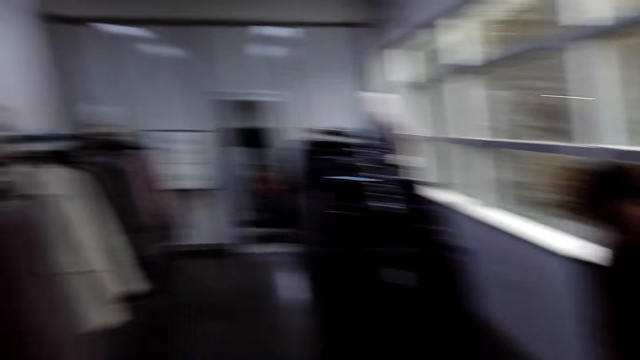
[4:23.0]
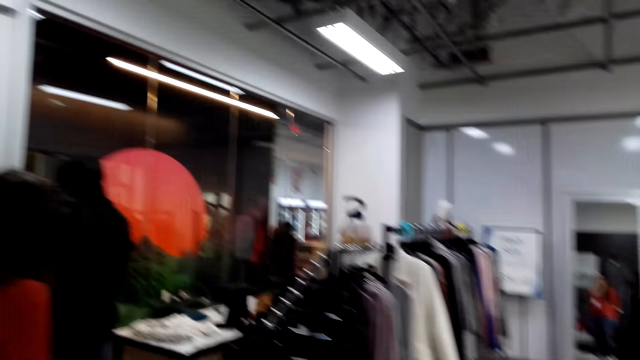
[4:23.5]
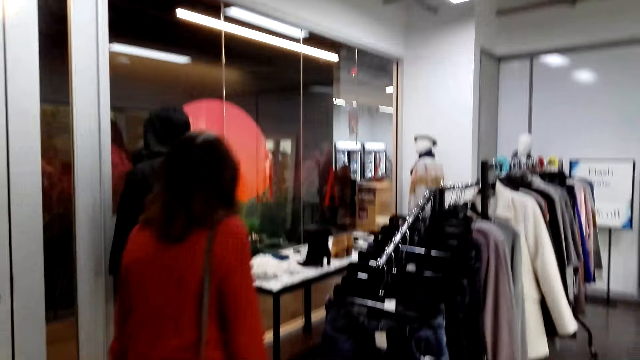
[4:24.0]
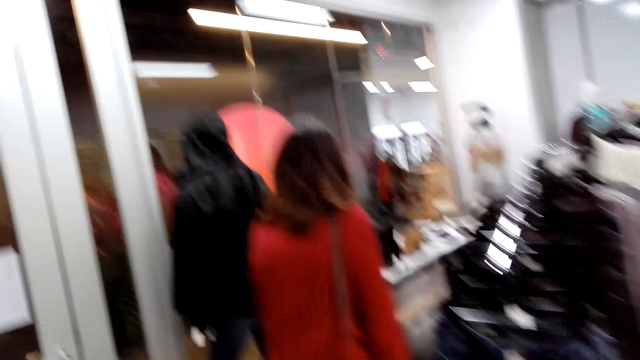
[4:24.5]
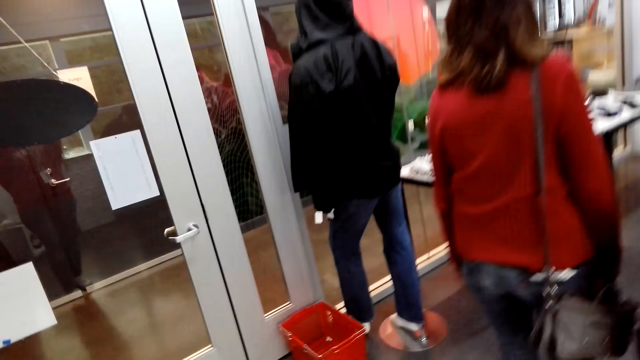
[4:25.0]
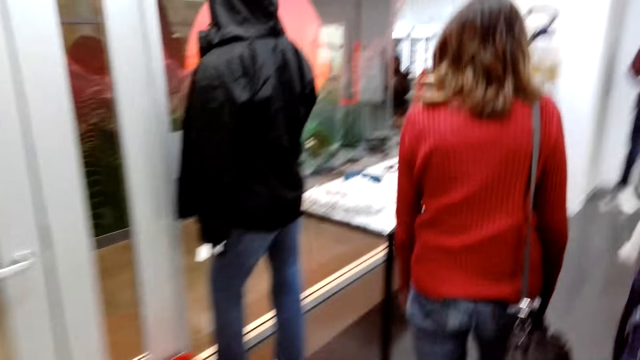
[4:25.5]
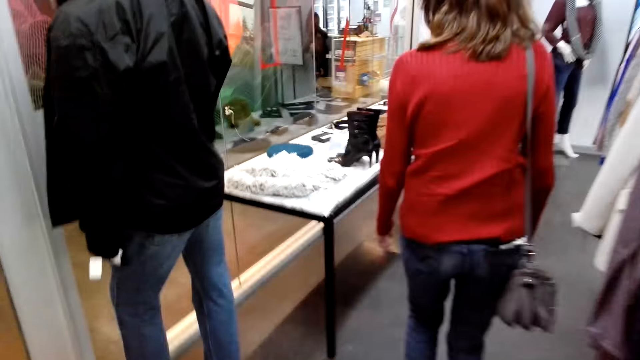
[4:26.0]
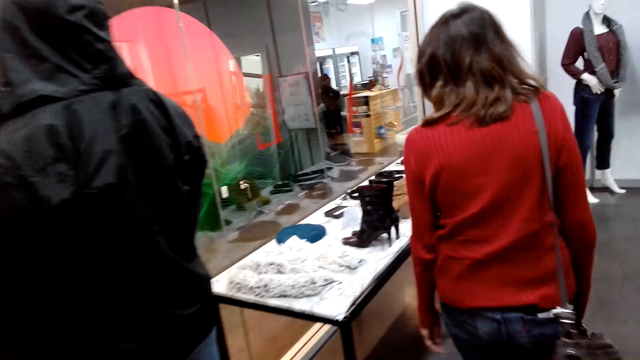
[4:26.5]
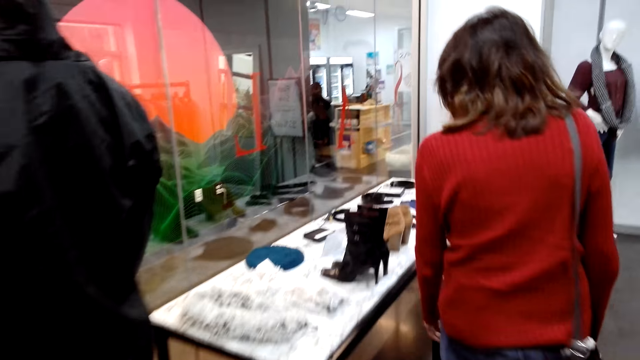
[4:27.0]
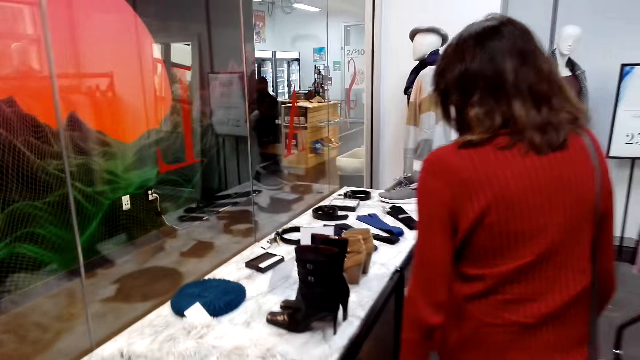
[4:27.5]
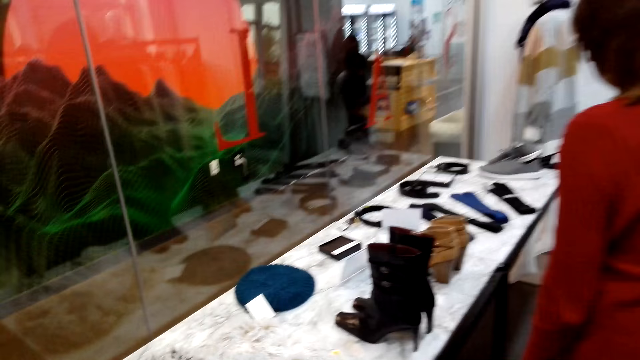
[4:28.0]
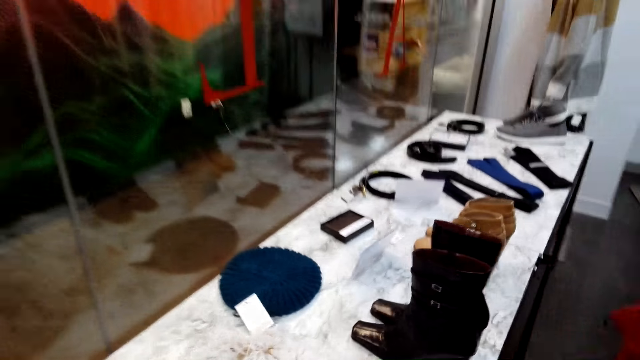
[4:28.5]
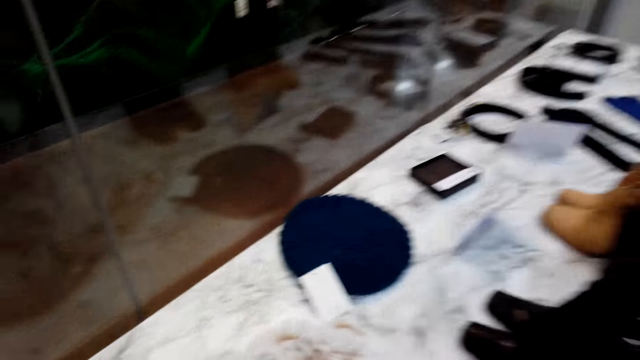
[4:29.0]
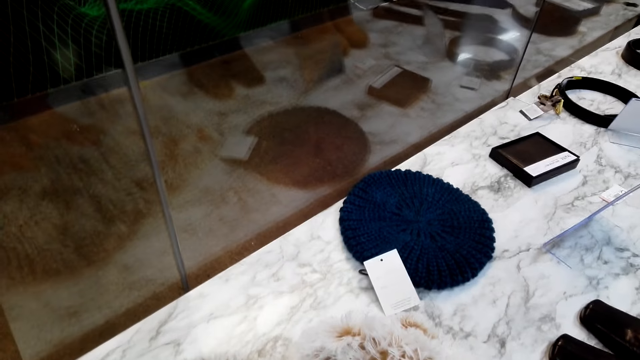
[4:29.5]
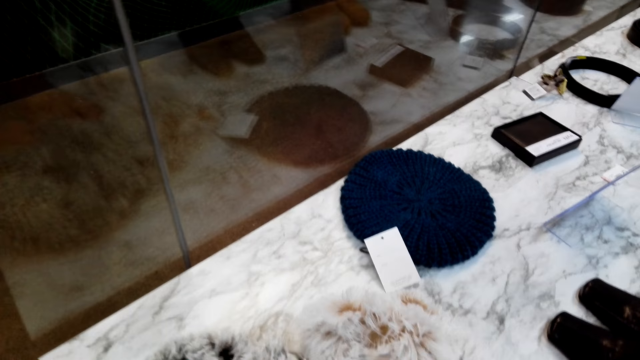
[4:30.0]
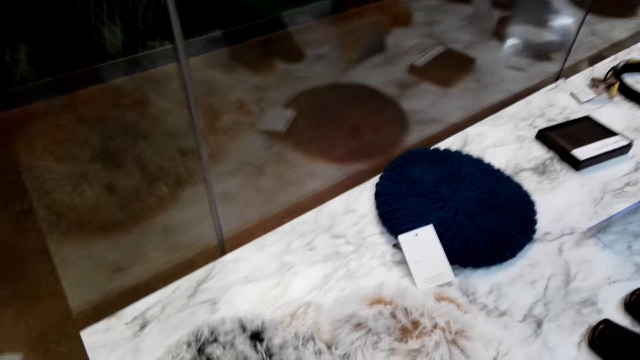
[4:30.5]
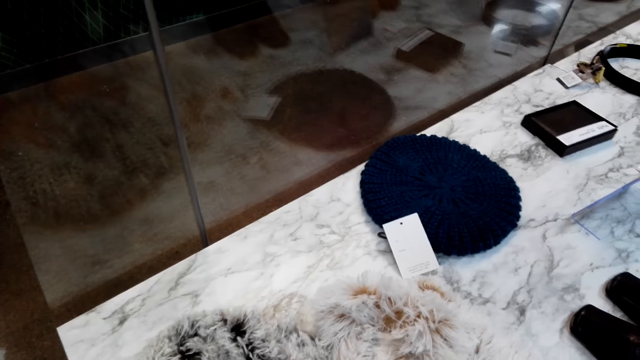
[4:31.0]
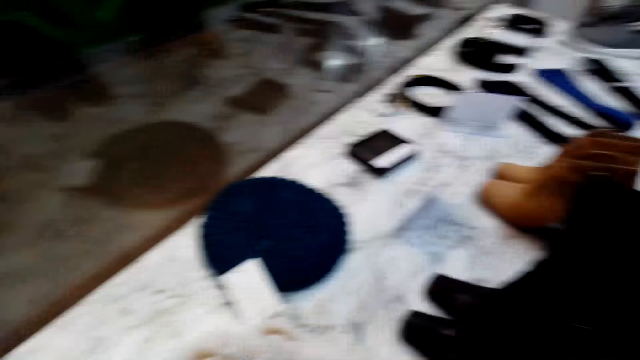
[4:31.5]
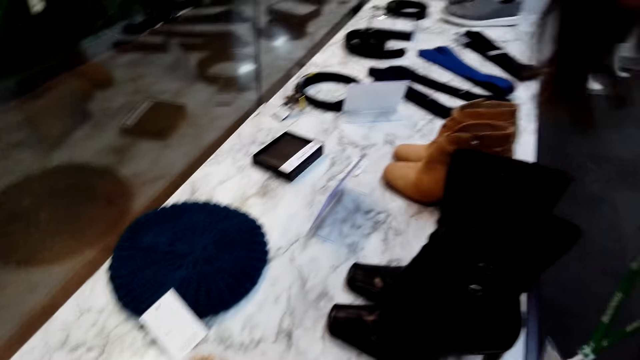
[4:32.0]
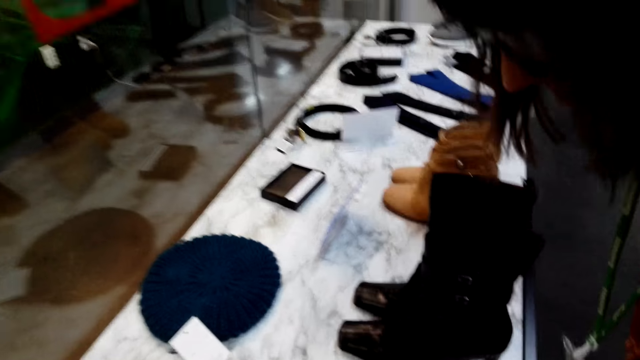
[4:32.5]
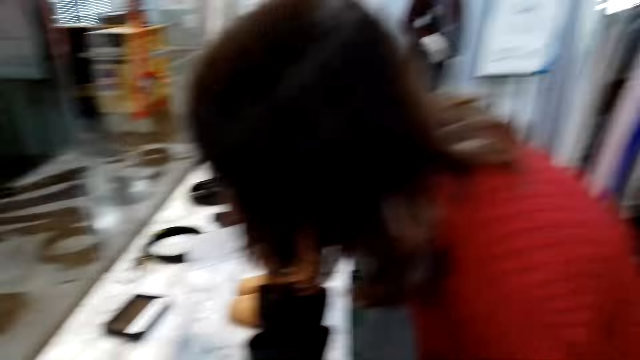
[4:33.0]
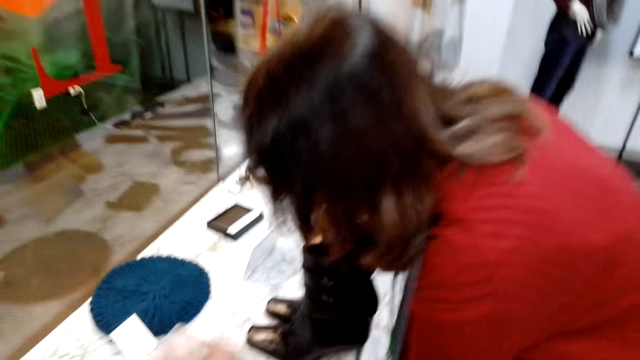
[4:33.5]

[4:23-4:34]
A woman walks around the shop. The camera wearer walks around the shop. They check something. They converse with the woman.

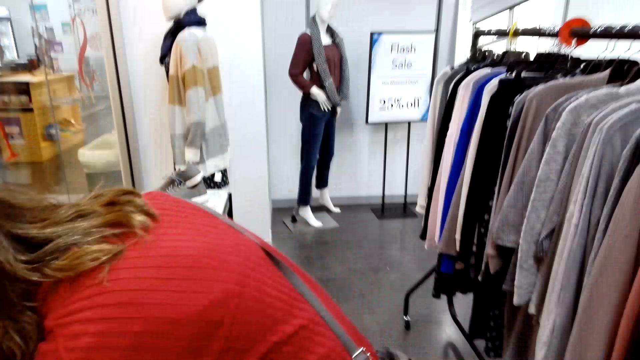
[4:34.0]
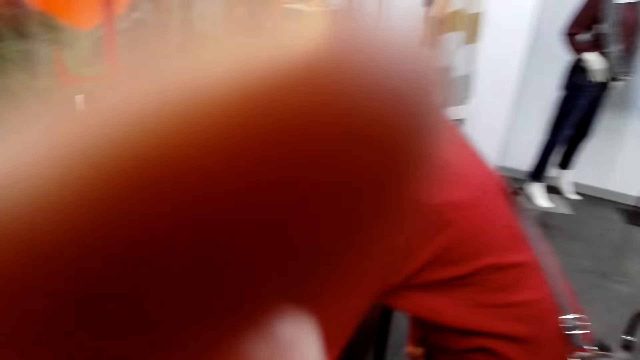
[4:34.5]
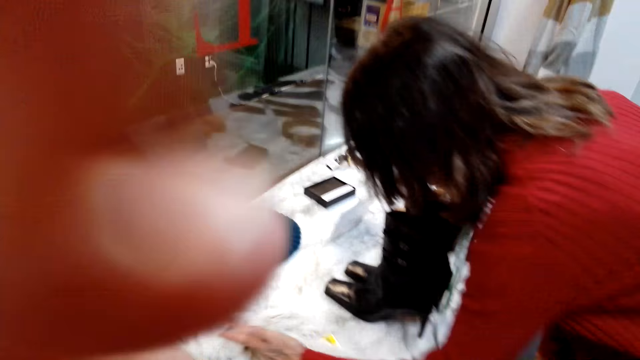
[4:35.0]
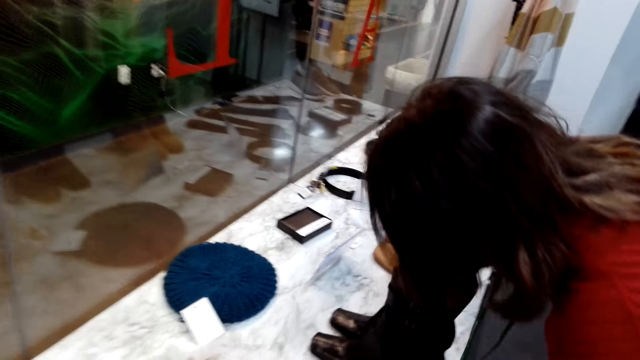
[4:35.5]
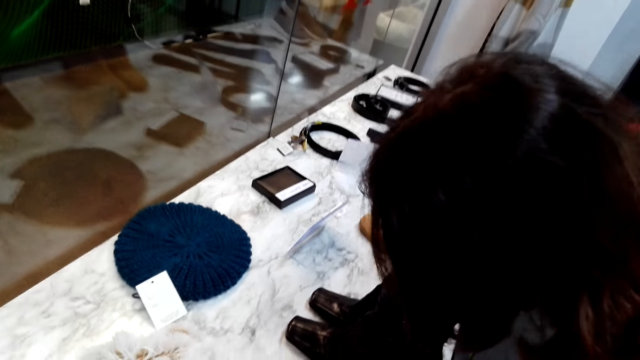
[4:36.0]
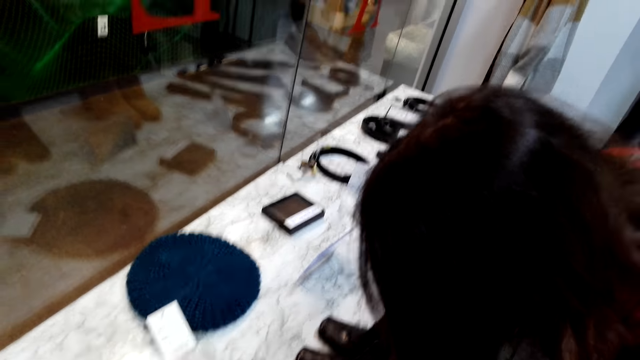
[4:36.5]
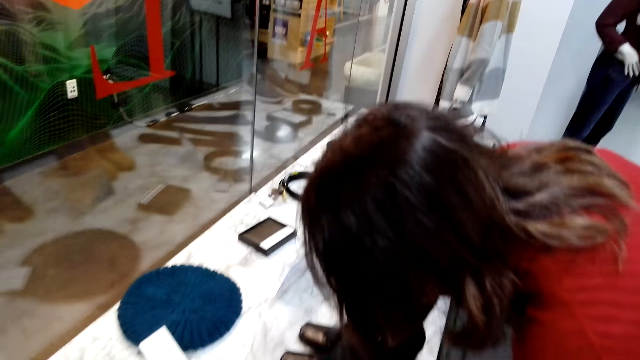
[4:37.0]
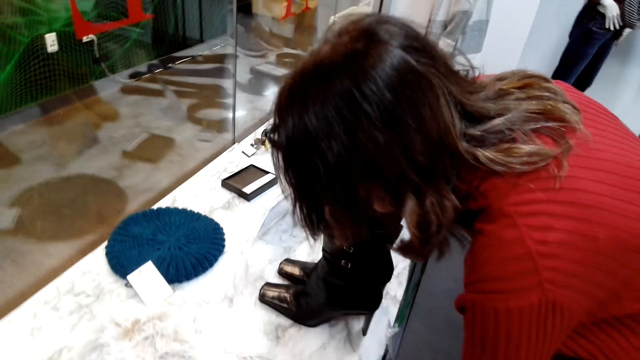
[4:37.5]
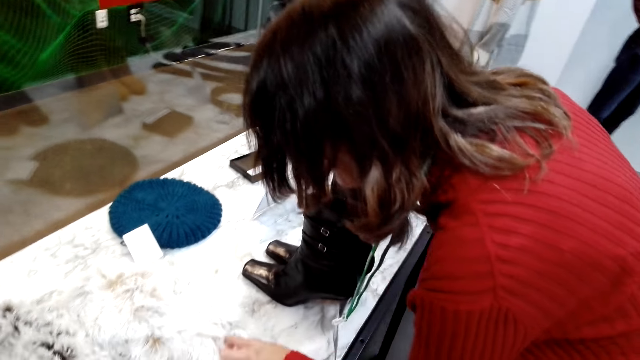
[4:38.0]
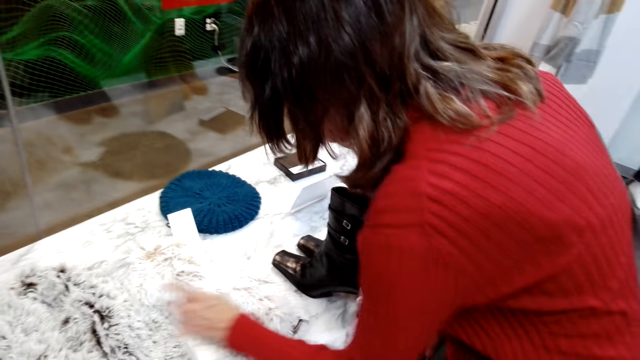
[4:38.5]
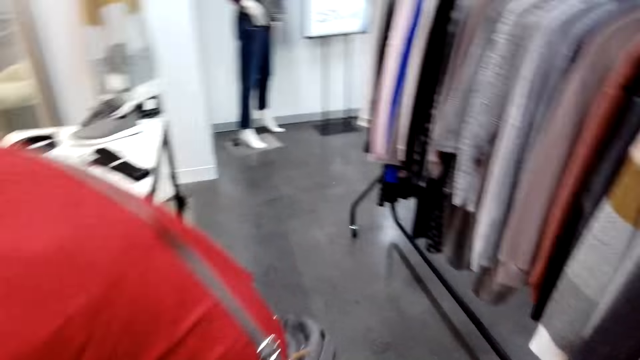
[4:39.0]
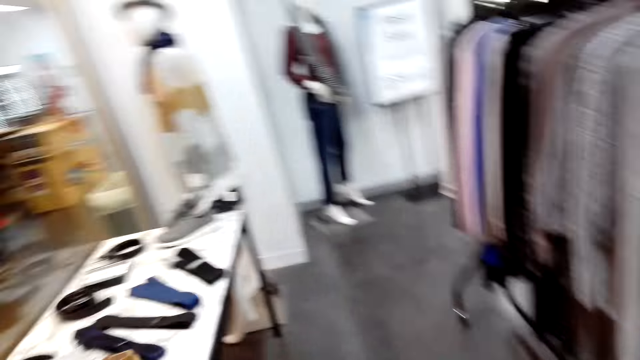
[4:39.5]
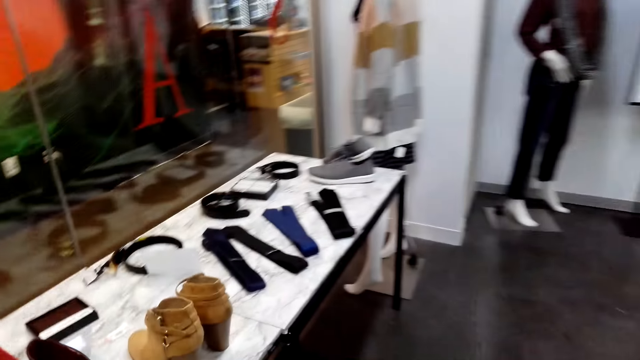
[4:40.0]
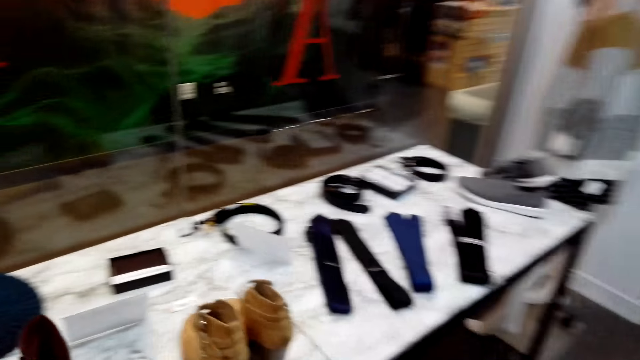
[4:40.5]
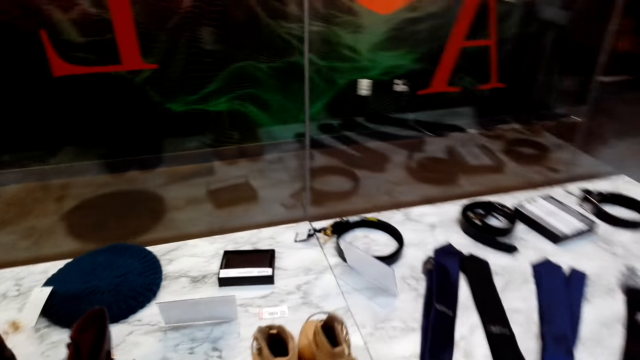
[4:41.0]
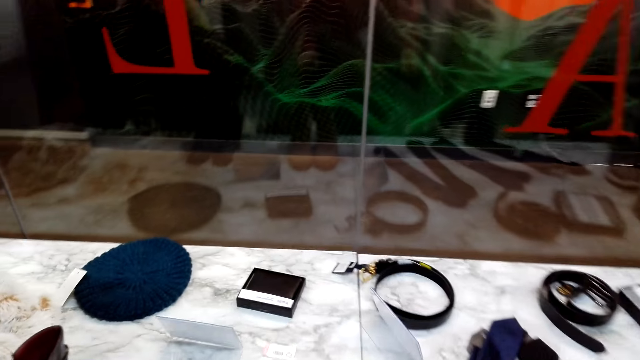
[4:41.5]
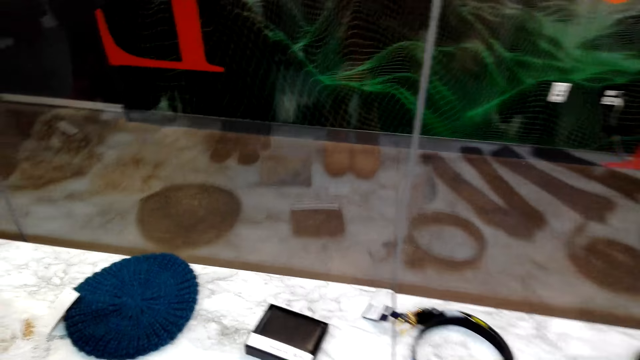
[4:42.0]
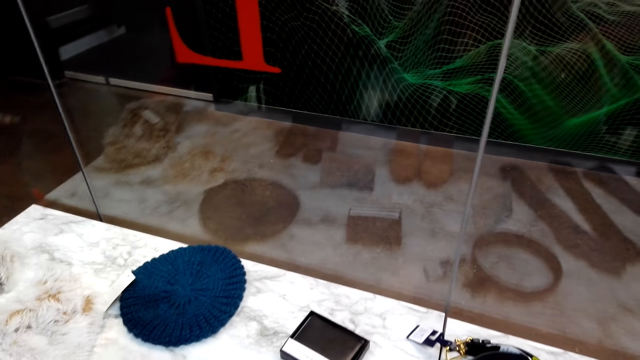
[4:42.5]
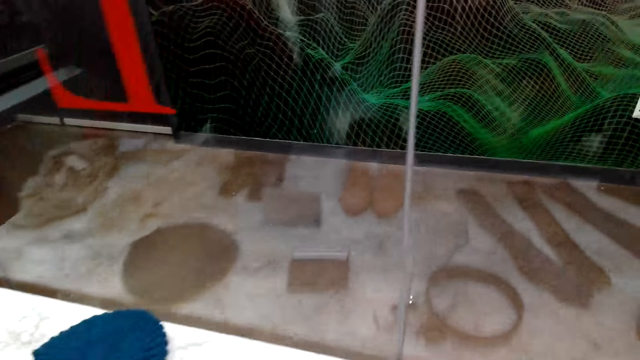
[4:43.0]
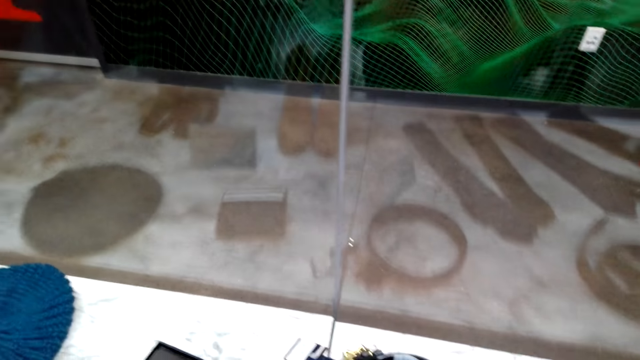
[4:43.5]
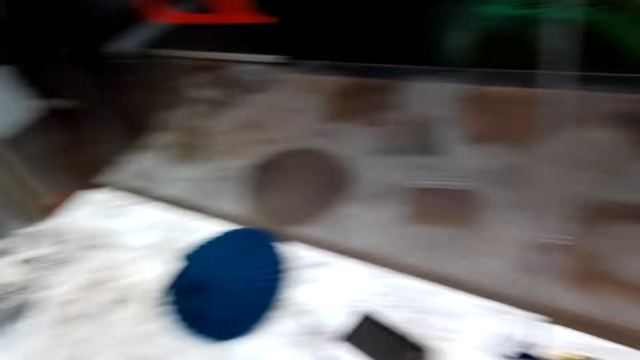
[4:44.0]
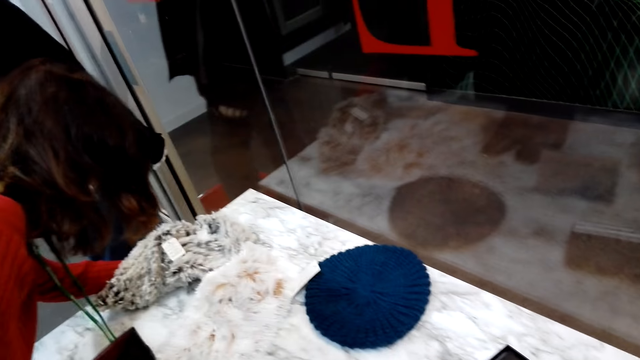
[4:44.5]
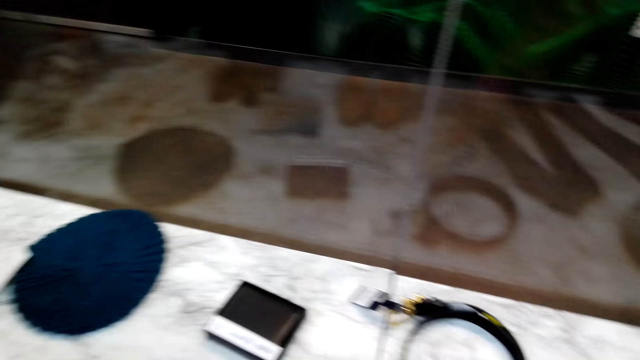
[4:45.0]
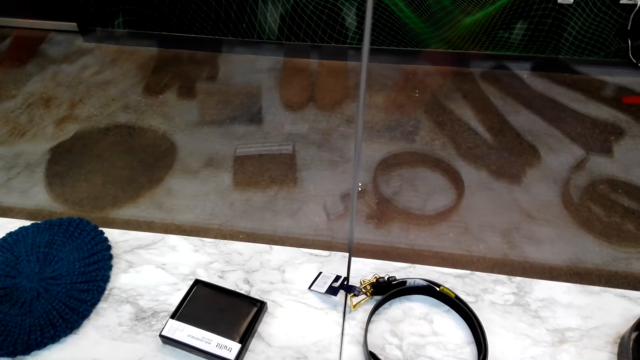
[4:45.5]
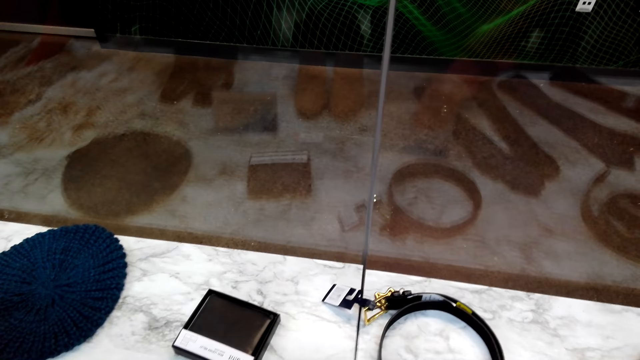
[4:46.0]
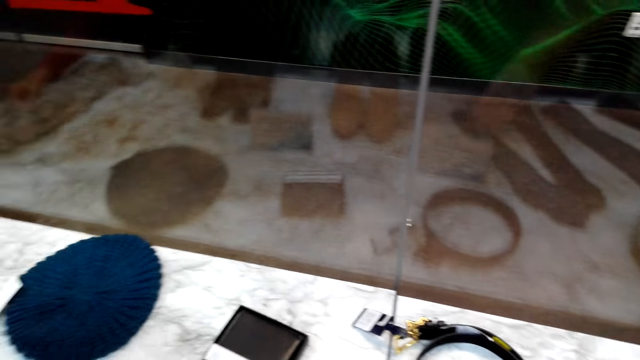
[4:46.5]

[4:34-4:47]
The camera wearer fixes the camera. They converse with a woman. They walk around the shop. They look around the table. The woman checks something. The camera wearer converses with the woman.
